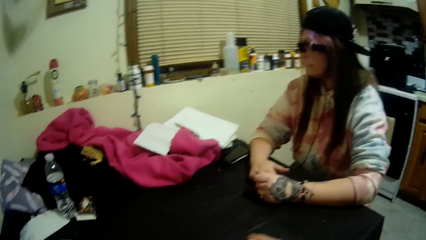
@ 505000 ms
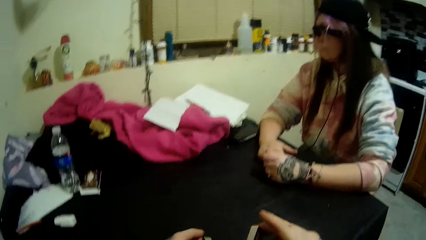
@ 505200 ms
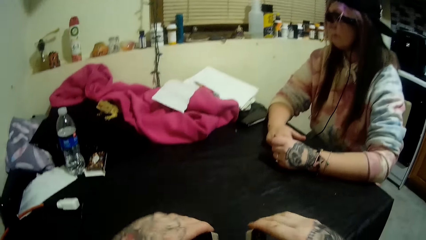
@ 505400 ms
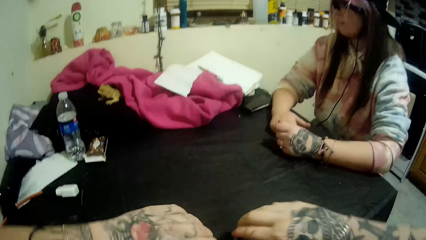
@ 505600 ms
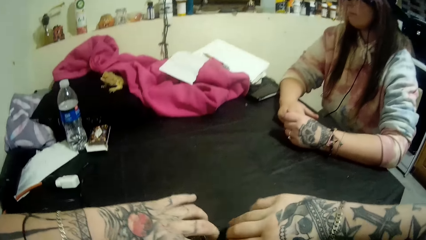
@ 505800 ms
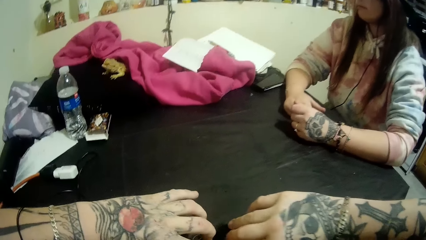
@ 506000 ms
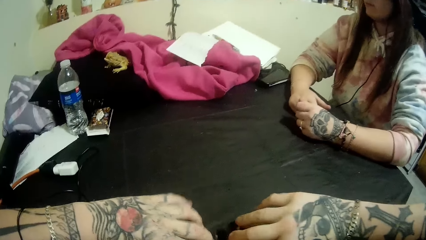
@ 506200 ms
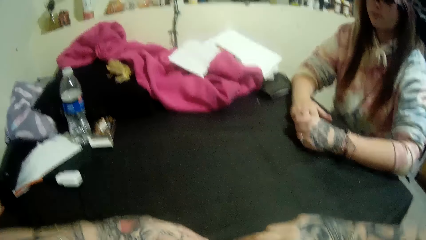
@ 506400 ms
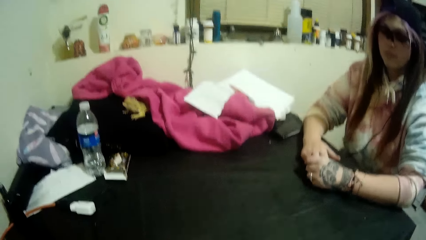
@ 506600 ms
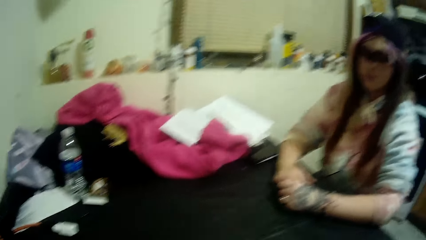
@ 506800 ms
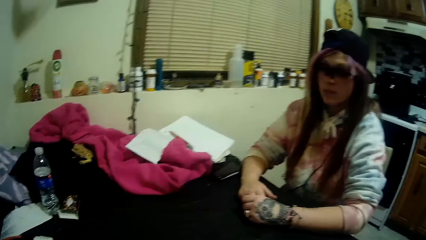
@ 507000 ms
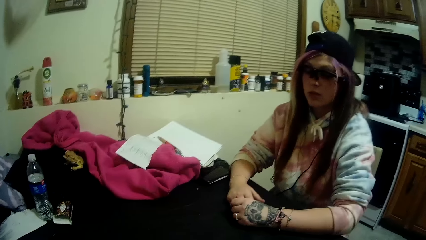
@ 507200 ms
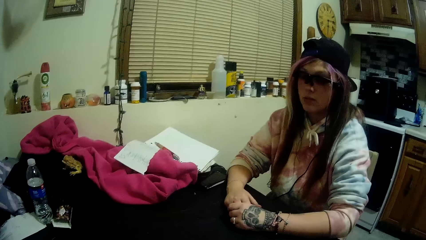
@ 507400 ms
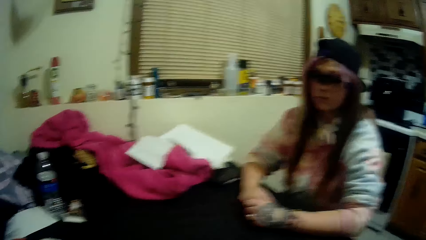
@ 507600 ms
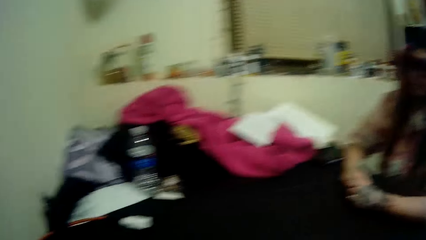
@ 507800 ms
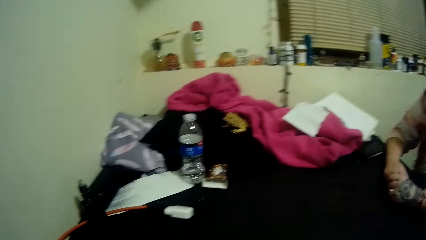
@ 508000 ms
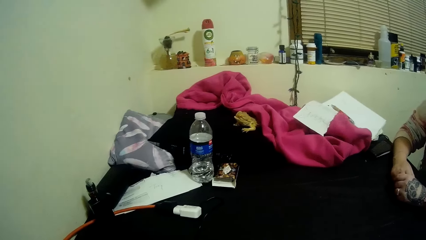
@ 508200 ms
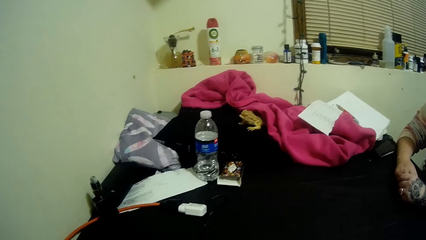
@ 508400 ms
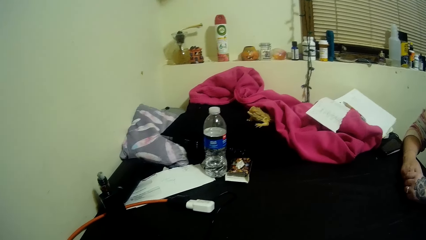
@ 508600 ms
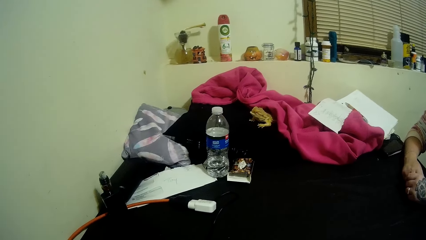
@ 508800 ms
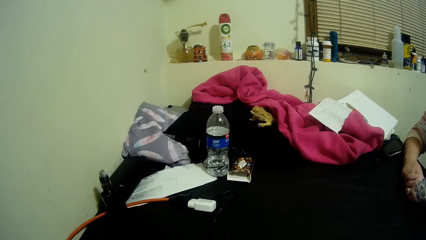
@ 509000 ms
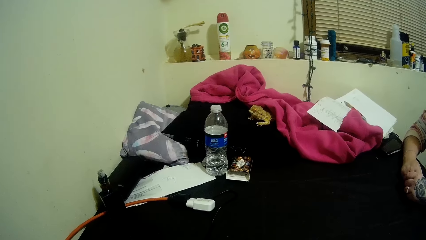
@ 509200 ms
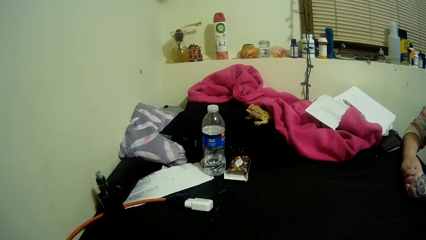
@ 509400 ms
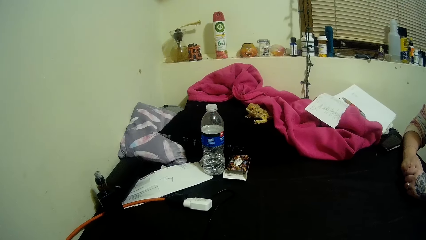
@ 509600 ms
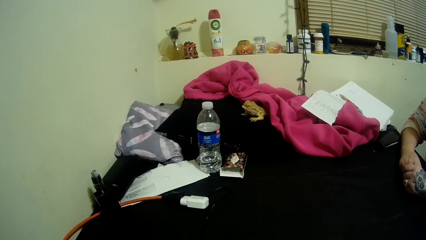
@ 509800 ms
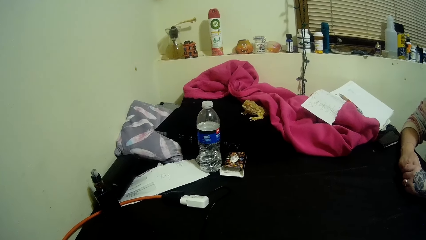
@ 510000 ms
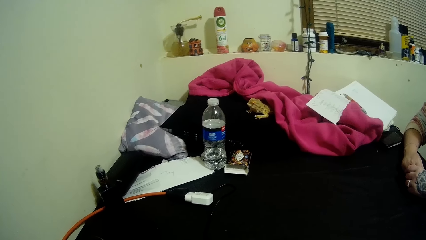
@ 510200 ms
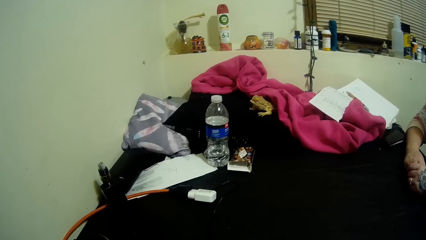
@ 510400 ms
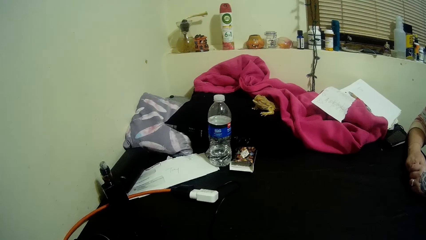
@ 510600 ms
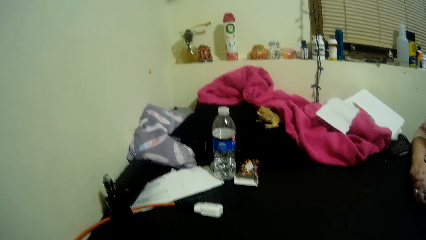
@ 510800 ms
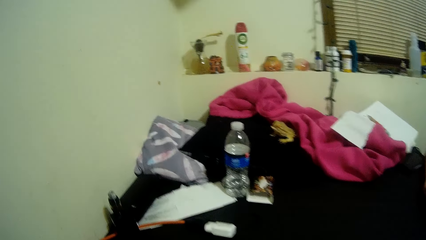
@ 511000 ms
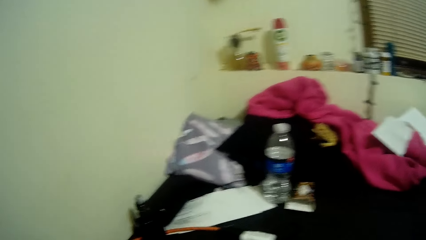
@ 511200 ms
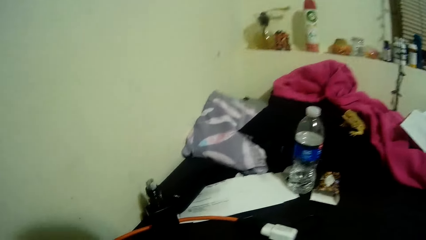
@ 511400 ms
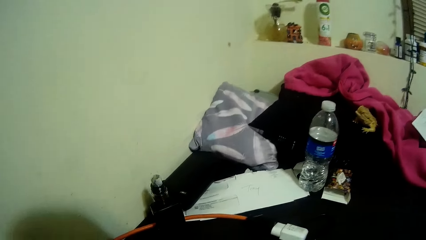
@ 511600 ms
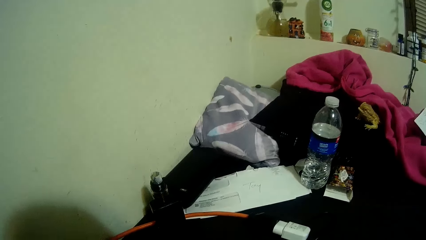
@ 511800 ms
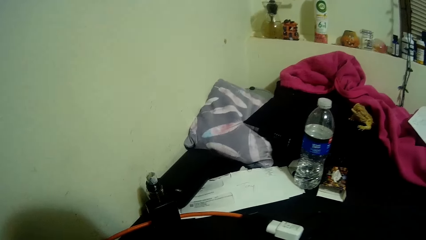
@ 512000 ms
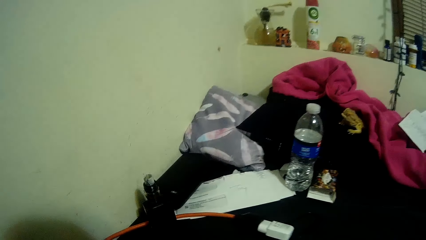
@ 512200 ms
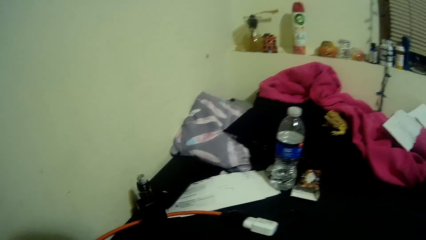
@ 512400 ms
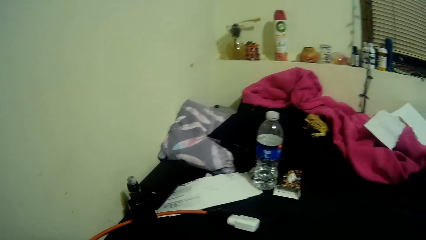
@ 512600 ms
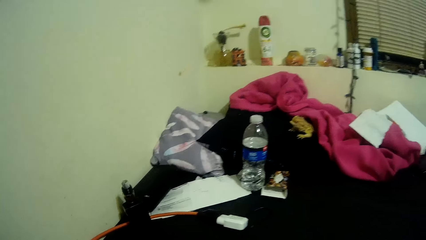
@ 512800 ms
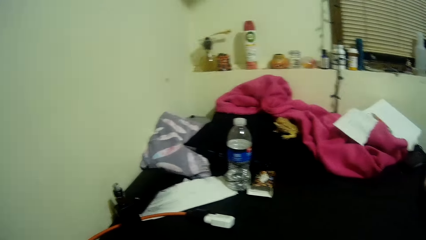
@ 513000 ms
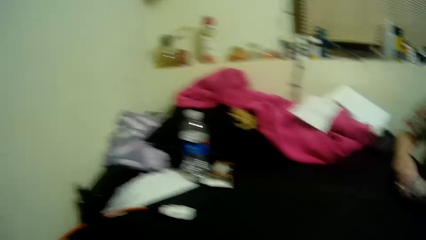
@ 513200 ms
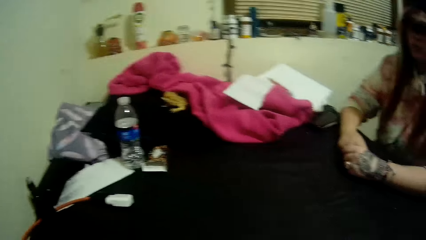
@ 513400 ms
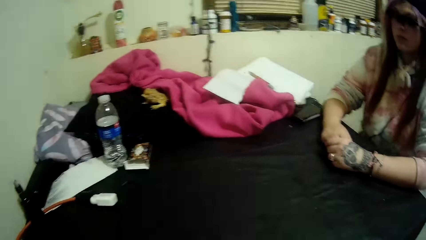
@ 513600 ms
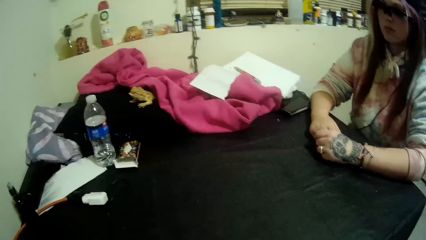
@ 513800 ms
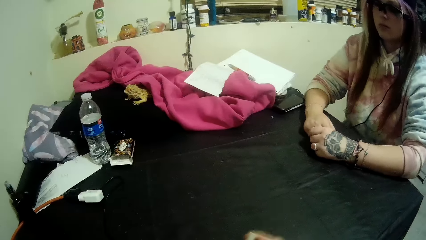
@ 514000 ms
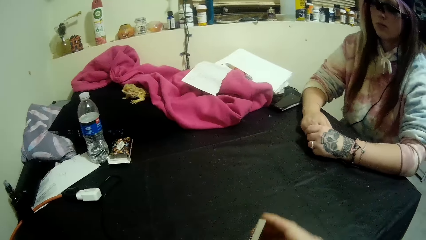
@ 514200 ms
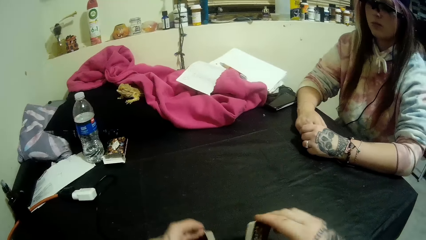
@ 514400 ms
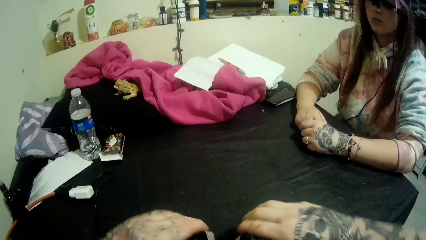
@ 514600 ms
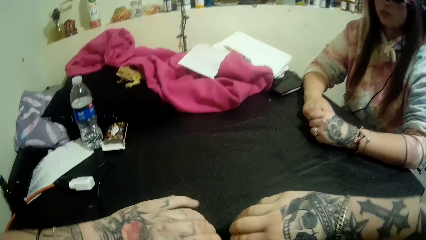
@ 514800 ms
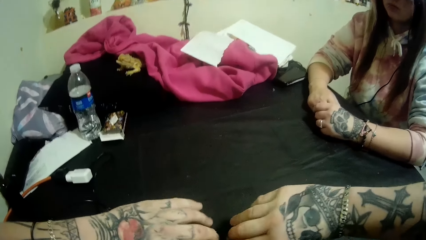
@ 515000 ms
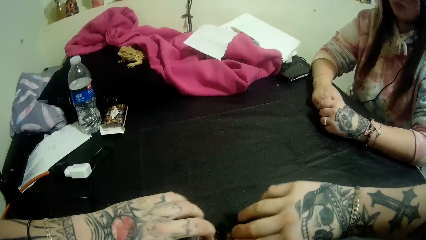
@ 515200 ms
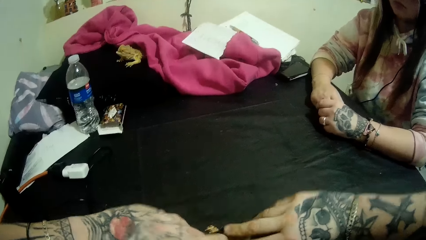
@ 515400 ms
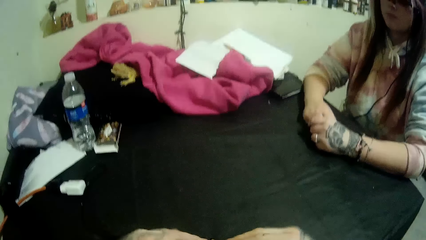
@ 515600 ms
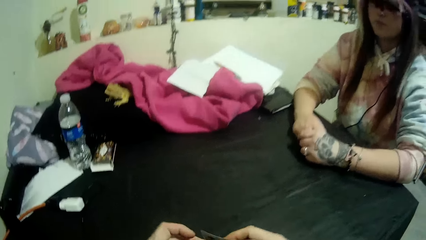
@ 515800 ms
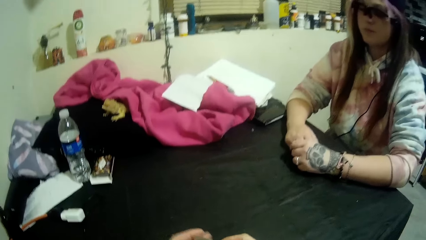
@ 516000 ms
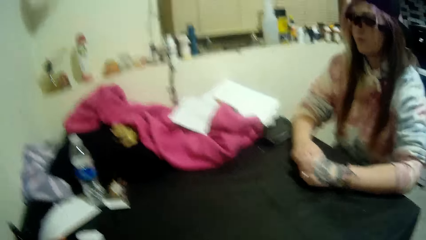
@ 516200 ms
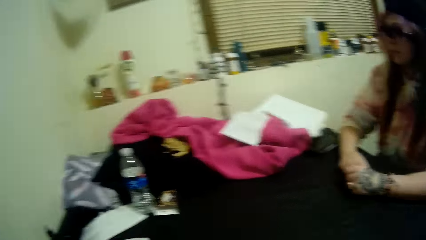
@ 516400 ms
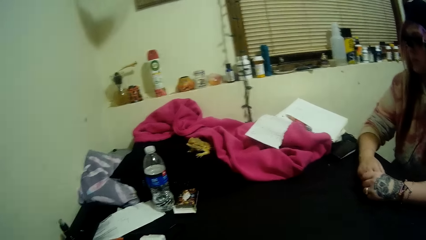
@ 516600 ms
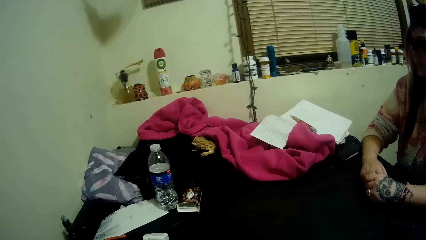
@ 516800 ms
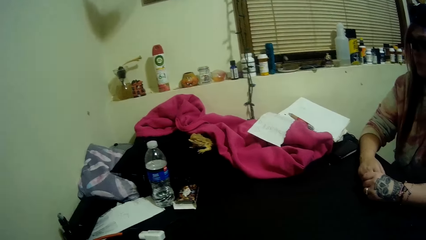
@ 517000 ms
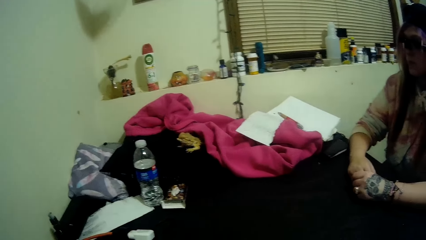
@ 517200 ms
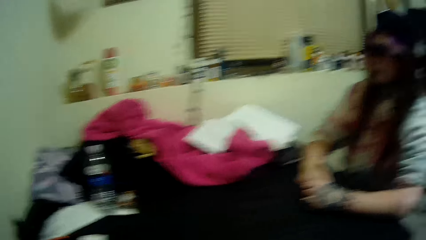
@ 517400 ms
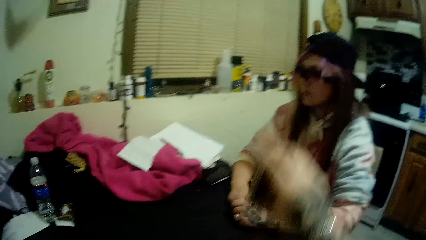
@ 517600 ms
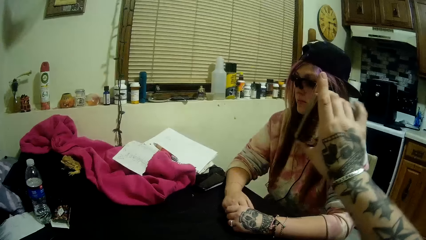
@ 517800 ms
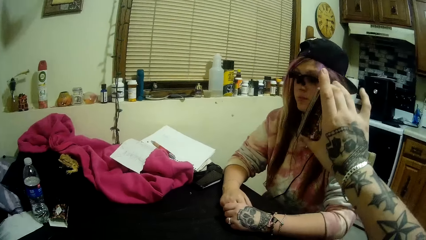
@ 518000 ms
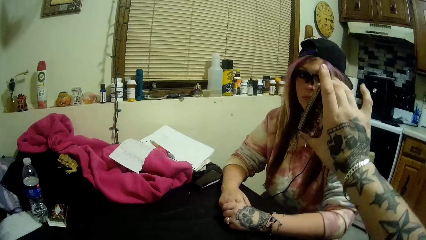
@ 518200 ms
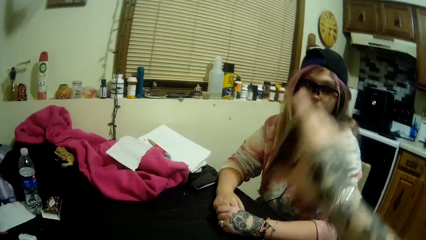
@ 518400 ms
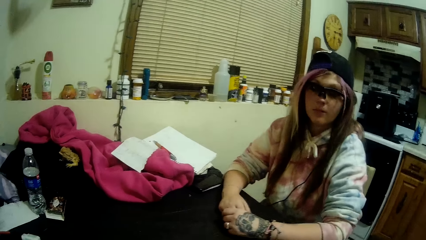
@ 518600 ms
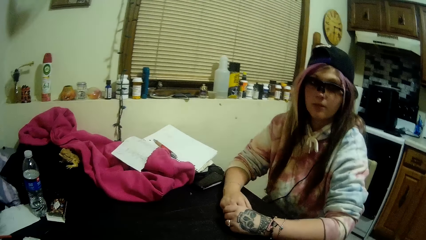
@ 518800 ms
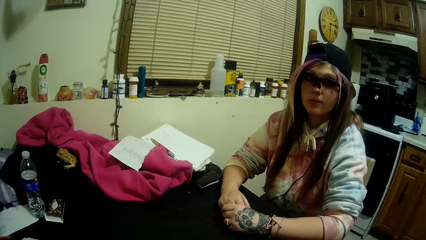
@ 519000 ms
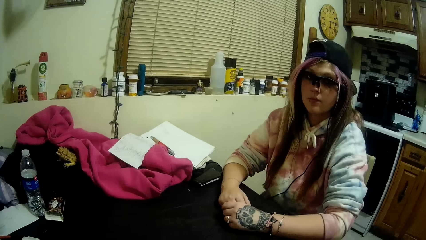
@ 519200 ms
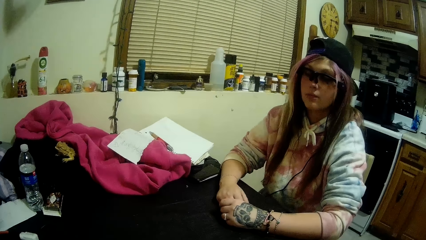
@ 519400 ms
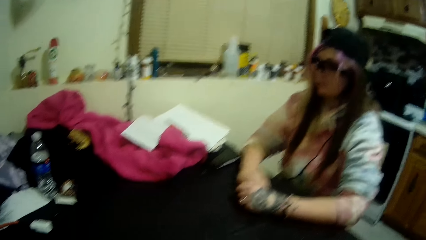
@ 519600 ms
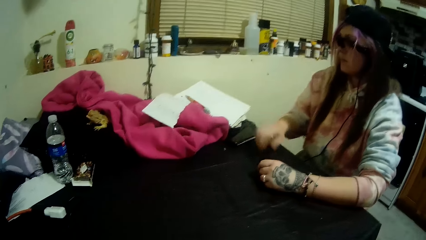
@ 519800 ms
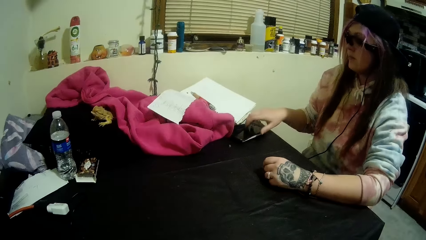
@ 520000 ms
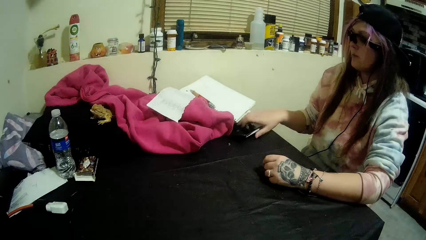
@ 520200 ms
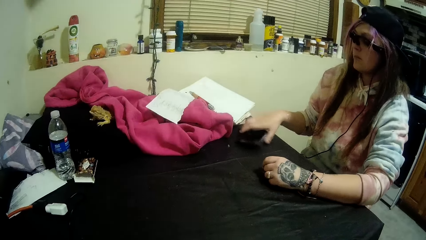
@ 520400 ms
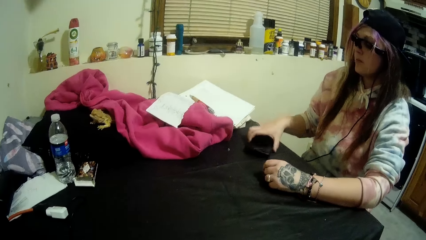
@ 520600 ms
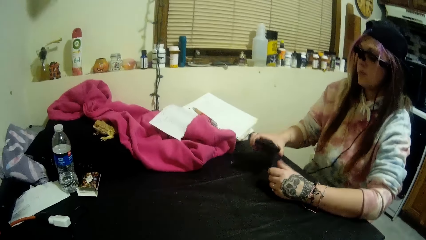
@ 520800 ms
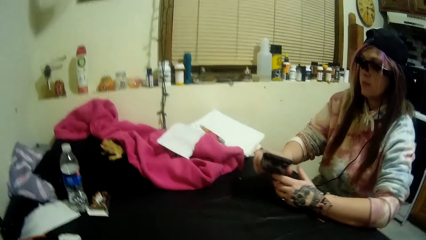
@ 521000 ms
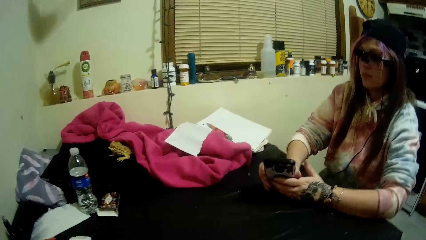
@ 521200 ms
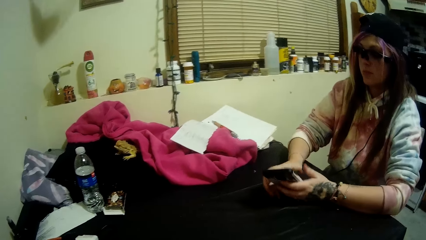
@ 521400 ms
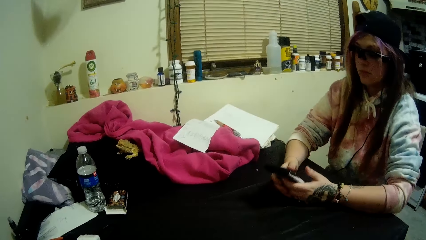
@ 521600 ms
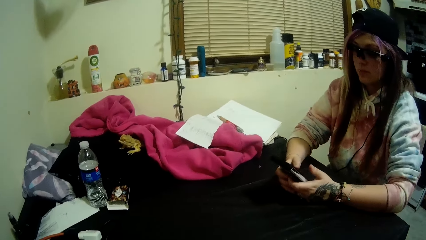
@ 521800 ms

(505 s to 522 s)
The camera wearer moves the hand. The woman picks up a mobile phone from the table with her right hand.
